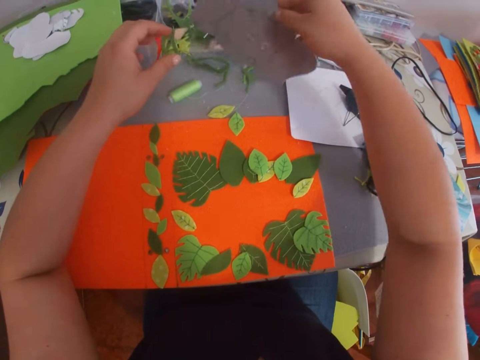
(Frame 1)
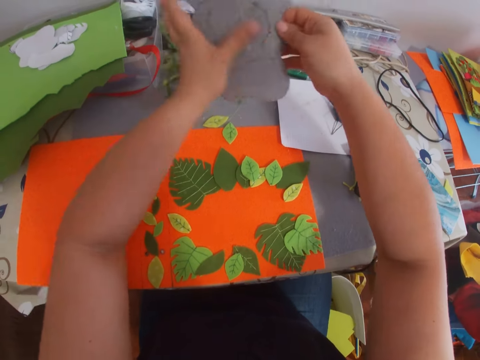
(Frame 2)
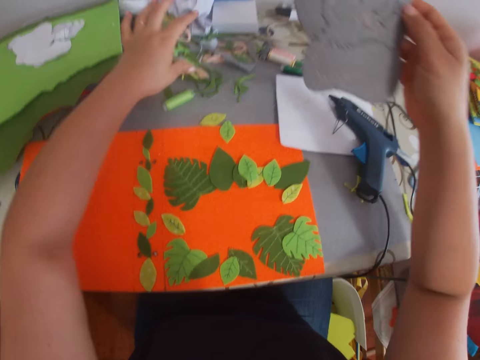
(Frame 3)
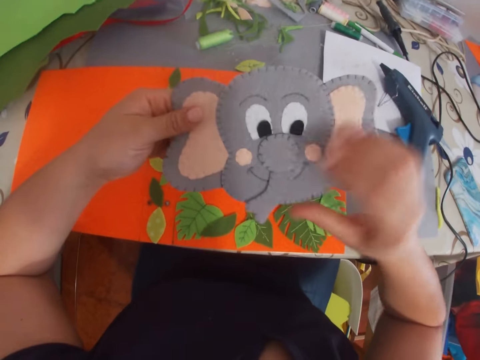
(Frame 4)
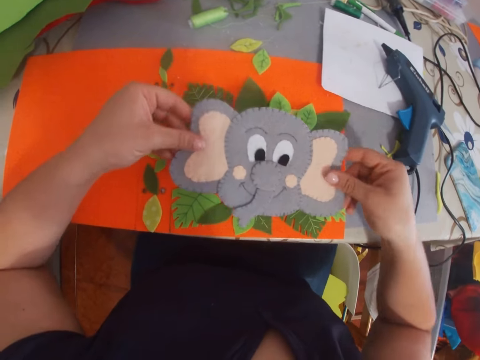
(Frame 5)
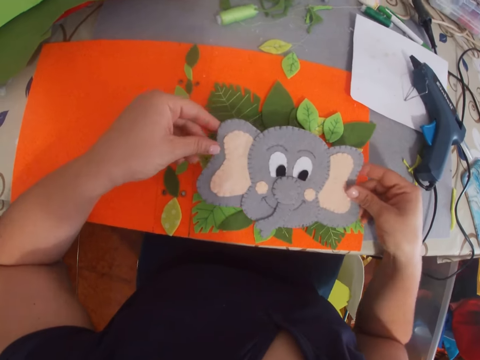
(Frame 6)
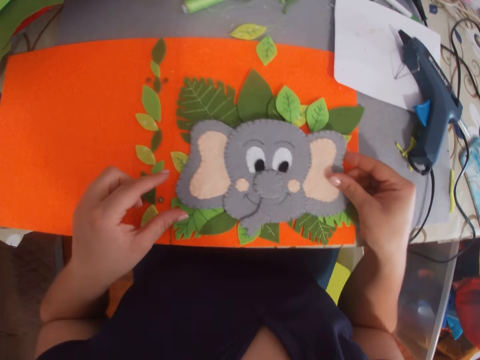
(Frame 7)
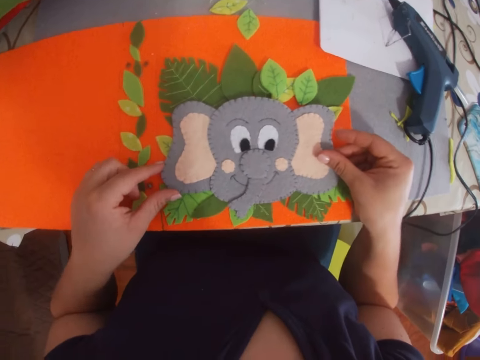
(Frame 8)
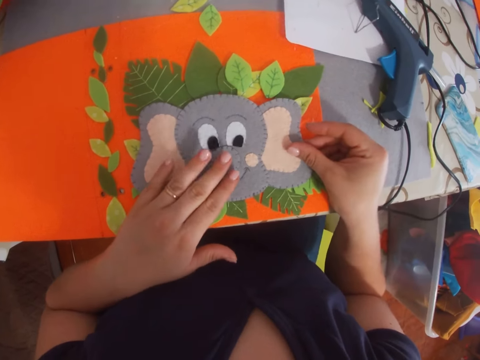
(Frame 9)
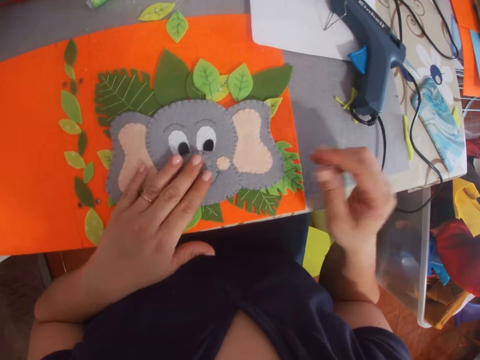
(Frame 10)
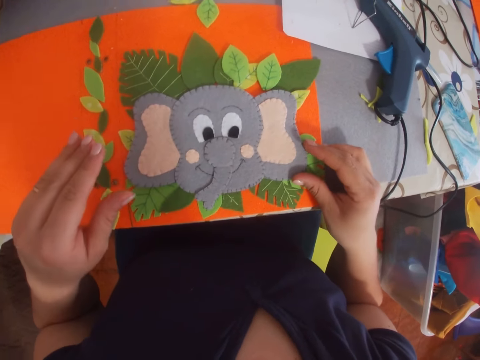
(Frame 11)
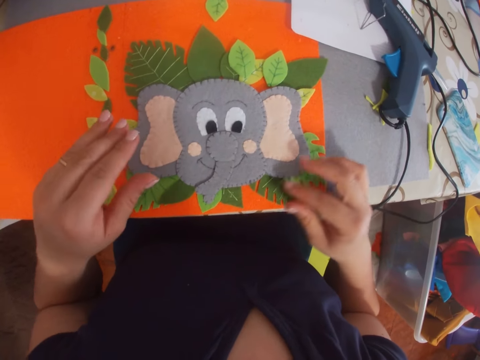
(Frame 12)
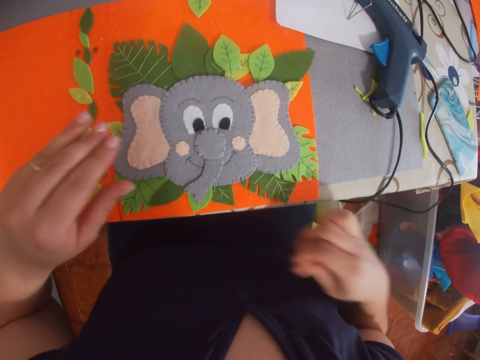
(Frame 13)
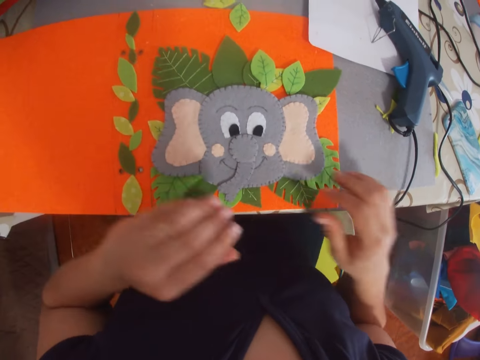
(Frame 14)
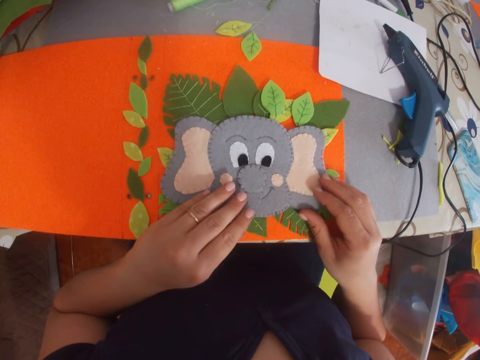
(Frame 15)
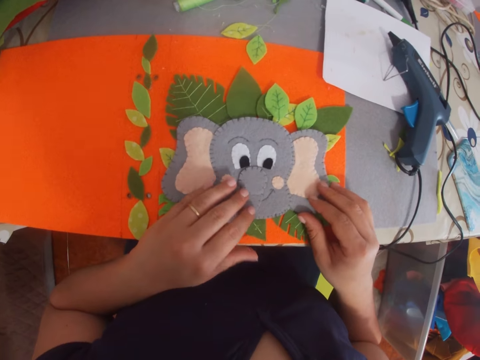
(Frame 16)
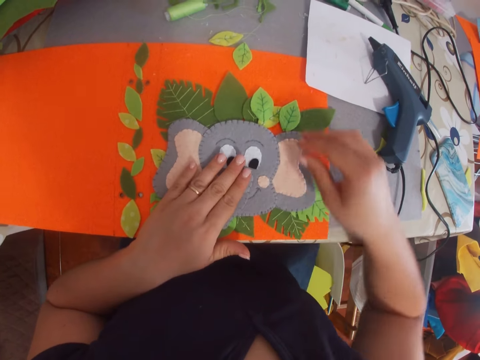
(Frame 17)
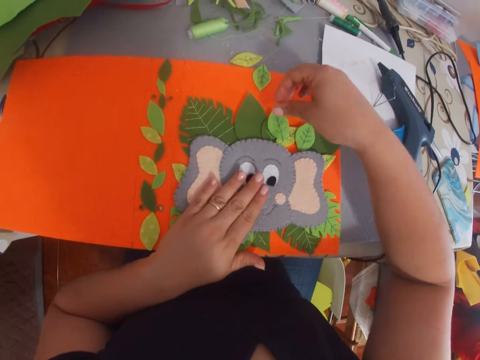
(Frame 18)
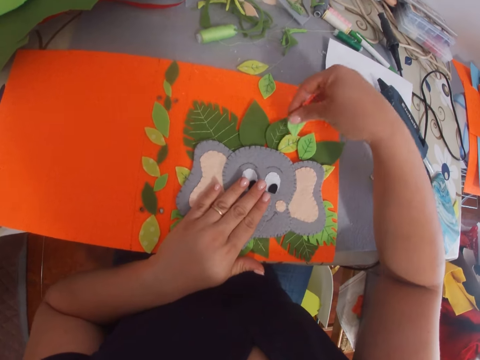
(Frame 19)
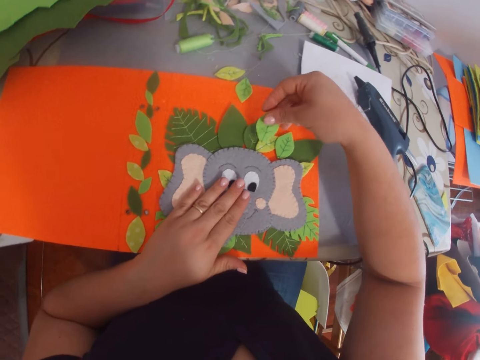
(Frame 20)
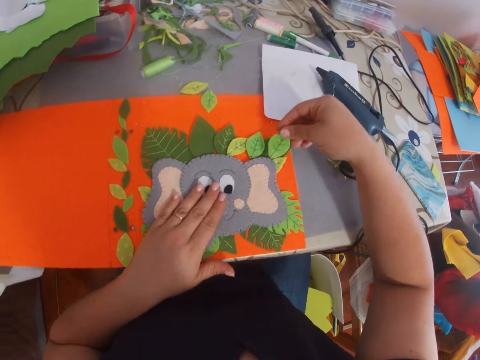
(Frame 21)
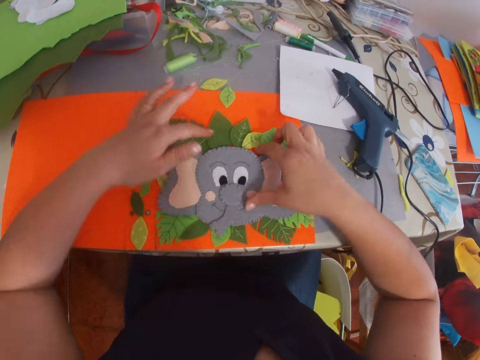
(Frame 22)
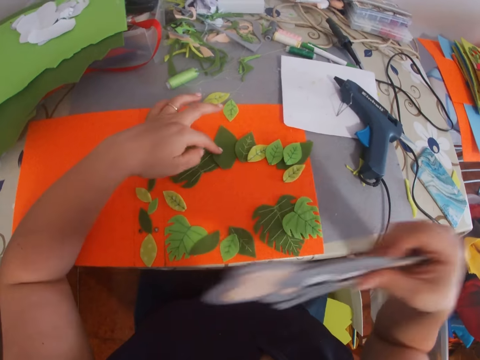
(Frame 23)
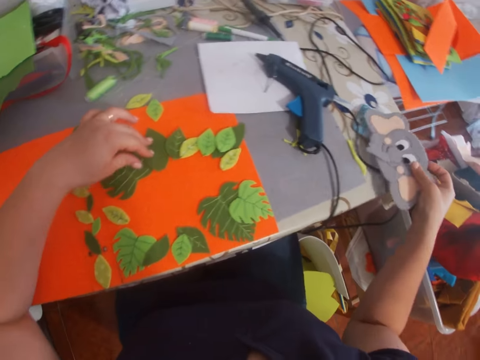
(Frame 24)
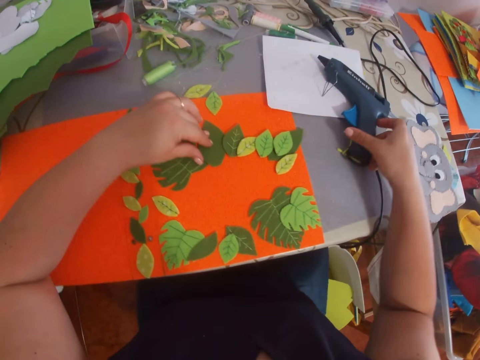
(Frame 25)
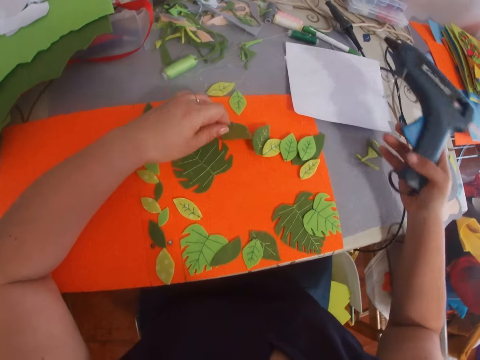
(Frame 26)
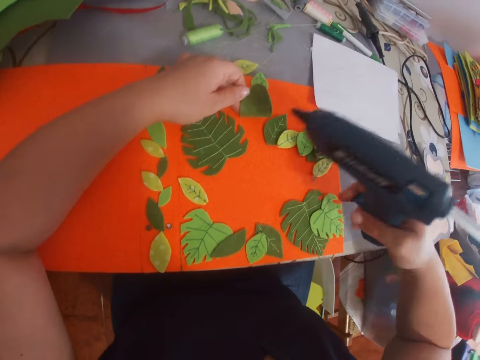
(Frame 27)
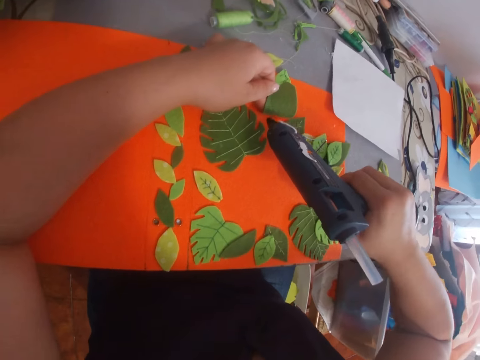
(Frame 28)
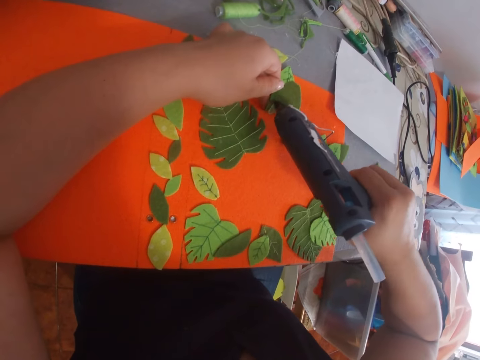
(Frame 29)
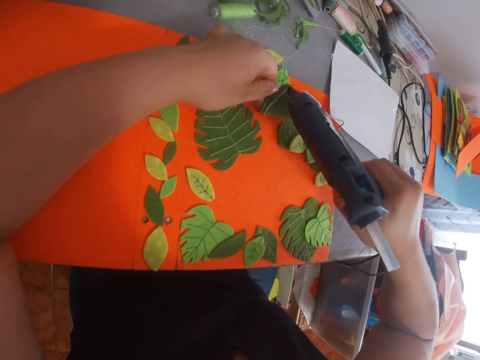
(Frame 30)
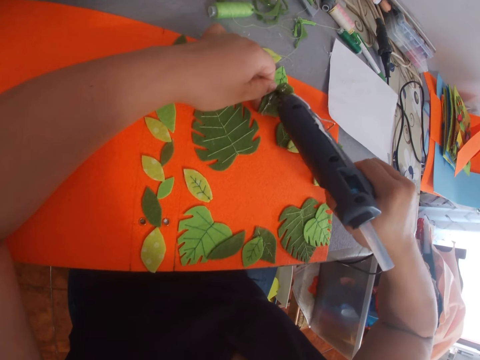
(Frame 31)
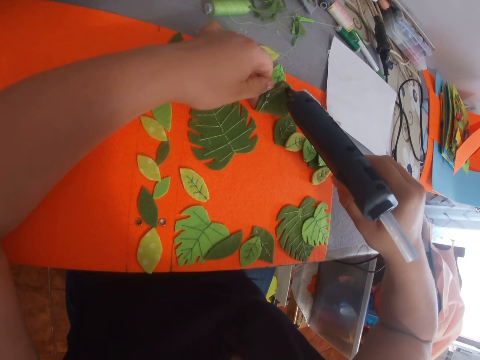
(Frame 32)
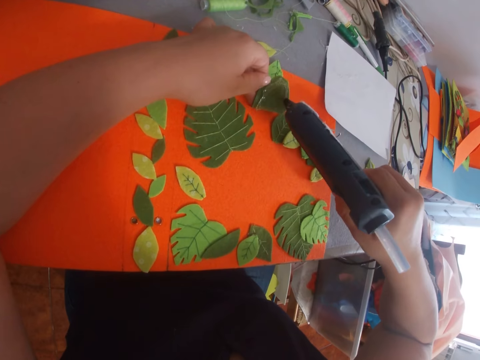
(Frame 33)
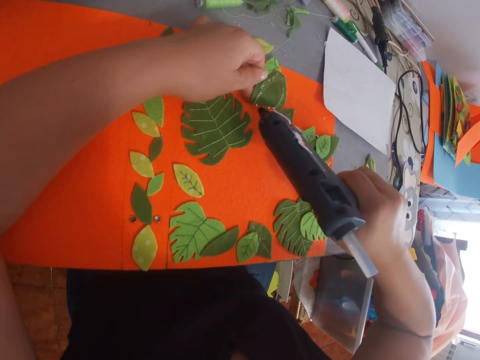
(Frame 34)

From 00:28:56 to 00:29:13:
The camera wearer picks a decorated paper or craft material from the table. They place the decorated paper on the piece of paper. They move the craft material with hands. They pick a craft paper. They arrange the leaves on the piece of paper. They put down the craft paper. They pick the craft material. They place the piece of decorated paper on the table. They pick a glue gun from the table. They apply the glue on the leaf.

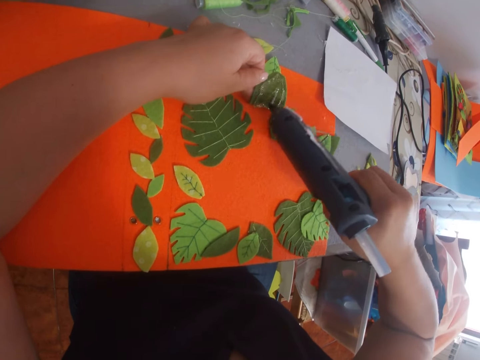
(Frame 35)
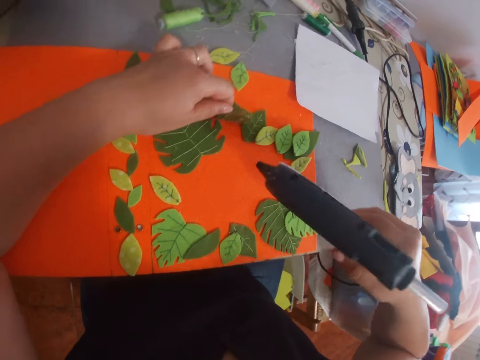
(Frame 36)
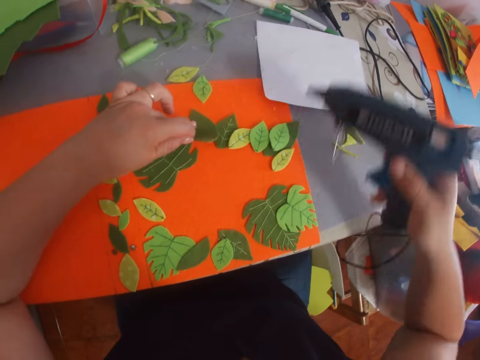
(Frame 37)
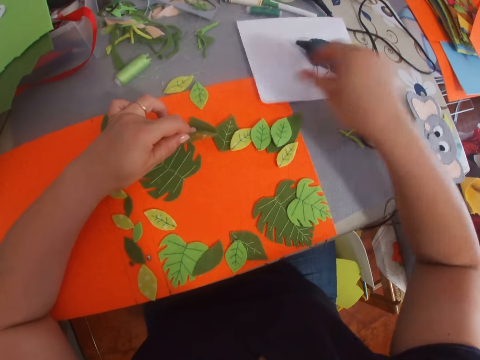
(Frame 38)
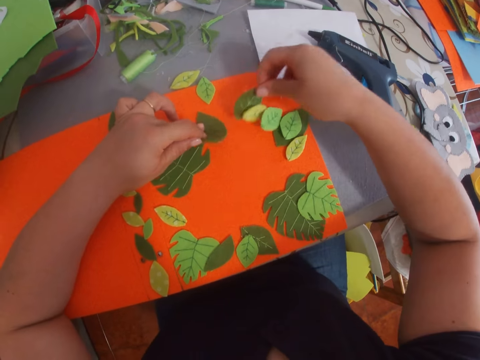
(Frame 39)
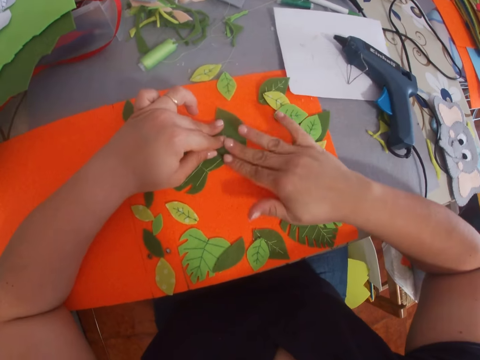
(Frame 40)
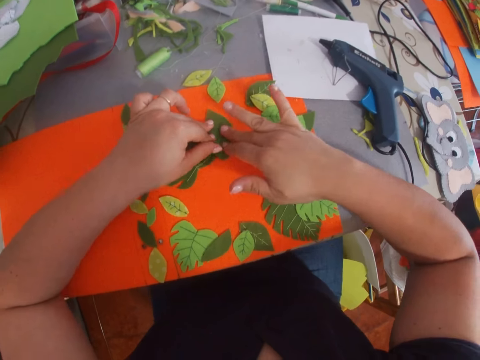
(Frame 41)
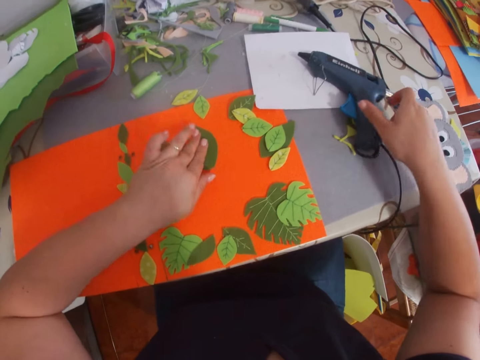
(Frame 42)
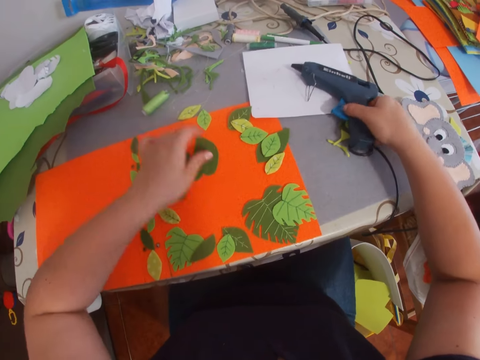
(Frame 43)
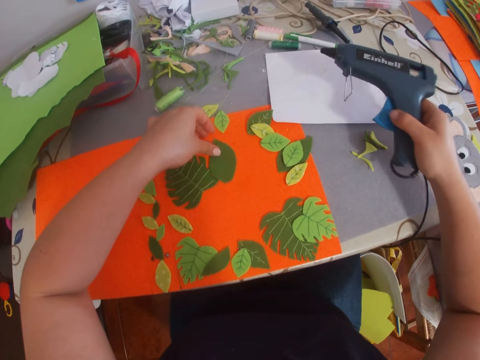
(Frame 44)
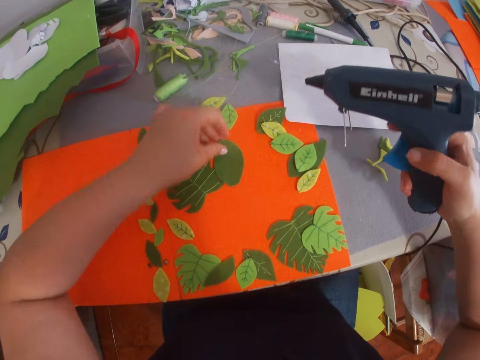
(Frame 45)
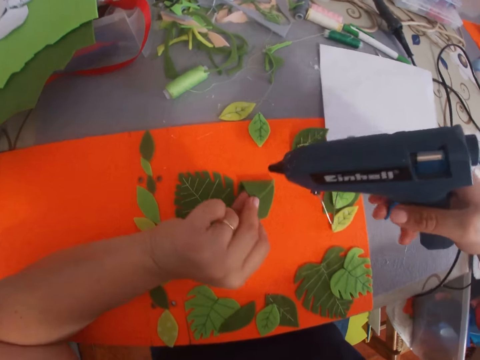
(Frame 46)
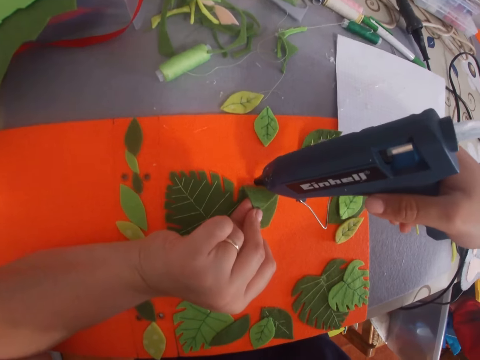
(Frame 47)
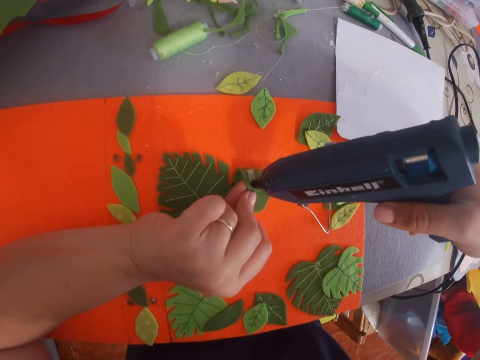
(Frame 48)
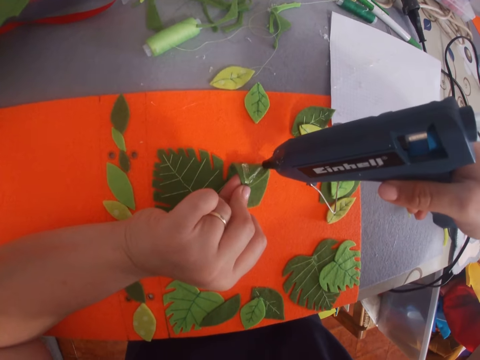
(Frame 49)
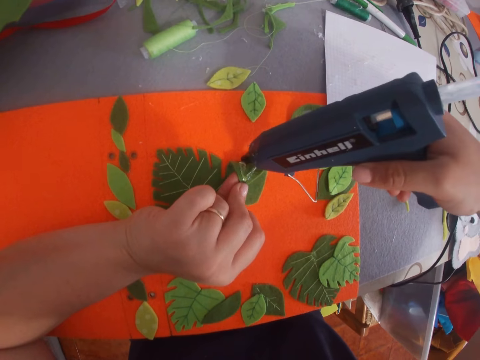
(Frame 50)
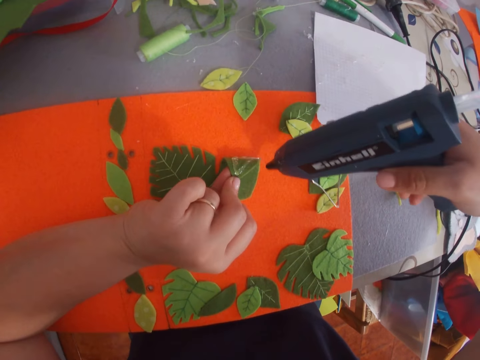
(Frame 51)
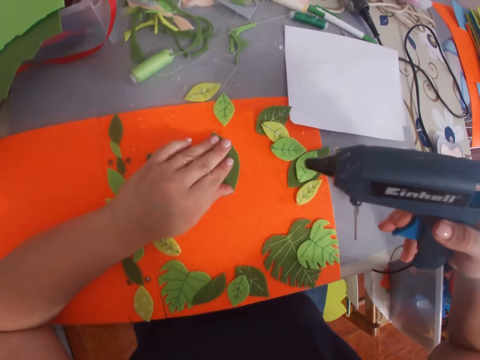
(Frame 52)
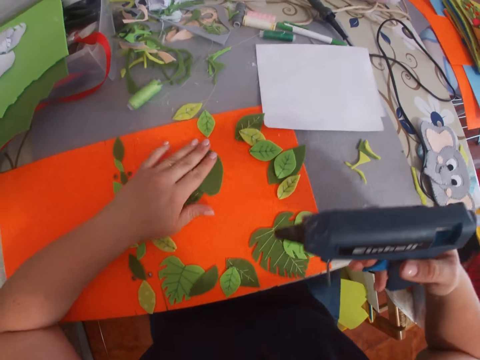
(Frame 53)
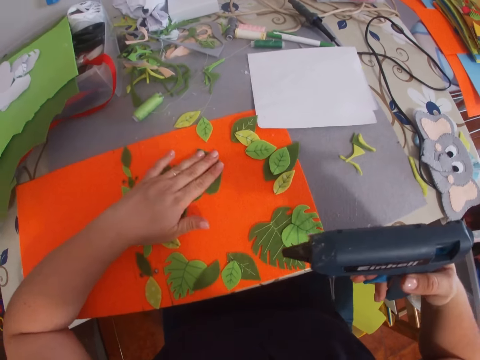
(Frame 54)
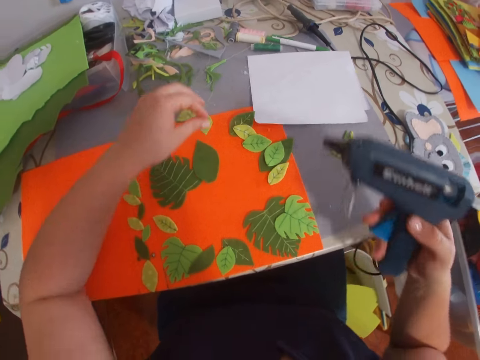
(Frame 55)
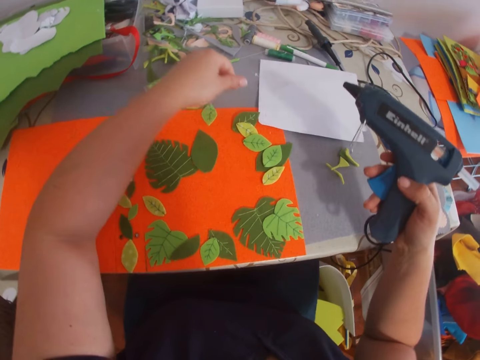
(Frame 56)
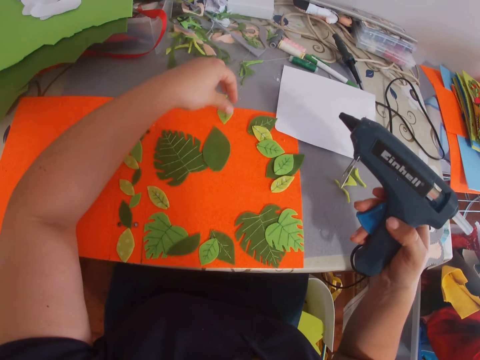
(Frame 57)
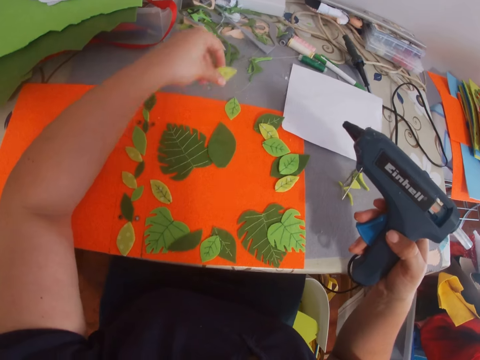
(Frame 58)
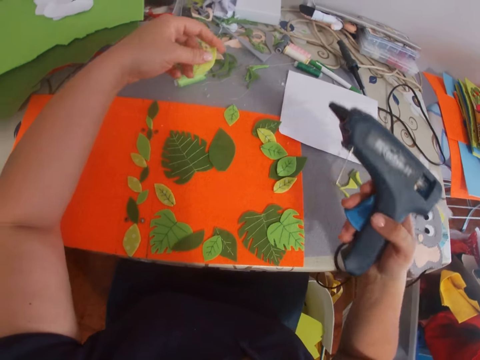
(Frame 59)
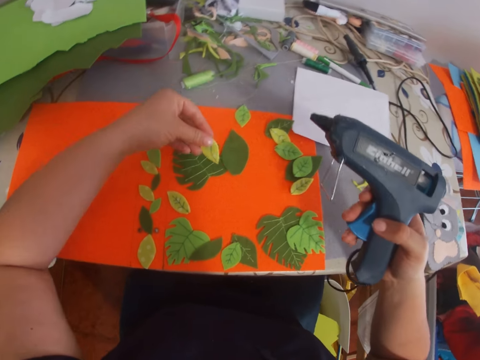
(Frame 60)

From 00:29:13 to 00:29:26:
The camera wearer places the glue gun on the table. They move craft papers. They stick a craft paper. They press the leaves on the piece of paper. They pick the glue gun from the table. They apply the glue on the leaf. They press the leaves on the piece of paper. They stick the craft paper. They pick the leaf from the table.
